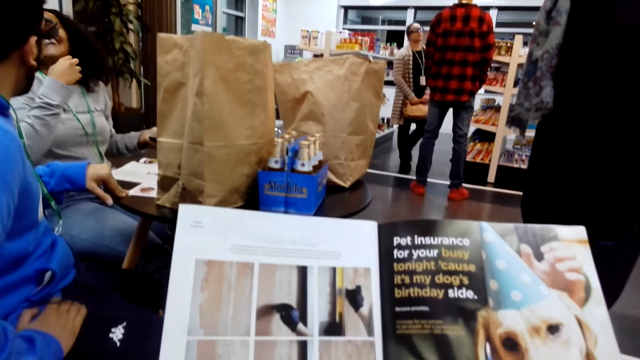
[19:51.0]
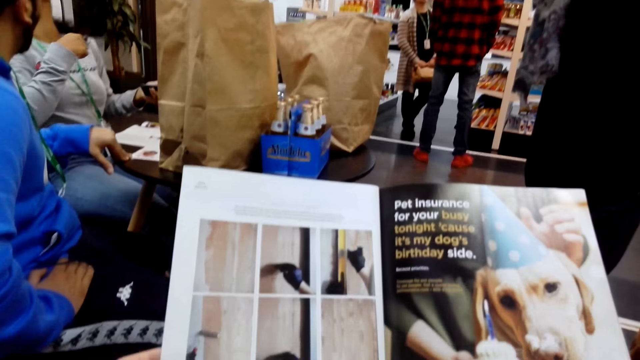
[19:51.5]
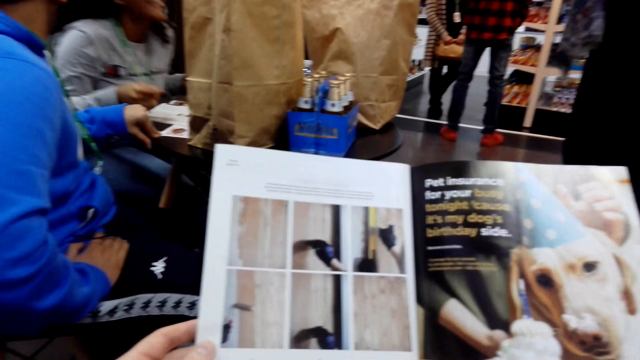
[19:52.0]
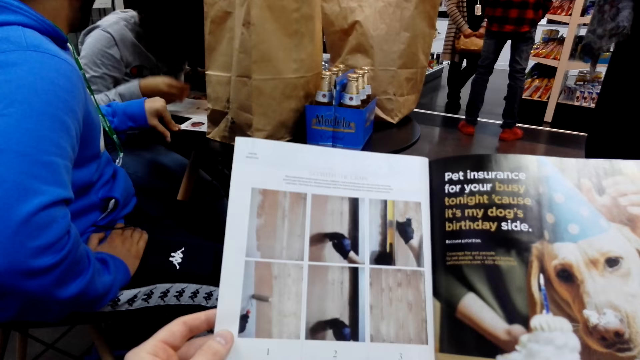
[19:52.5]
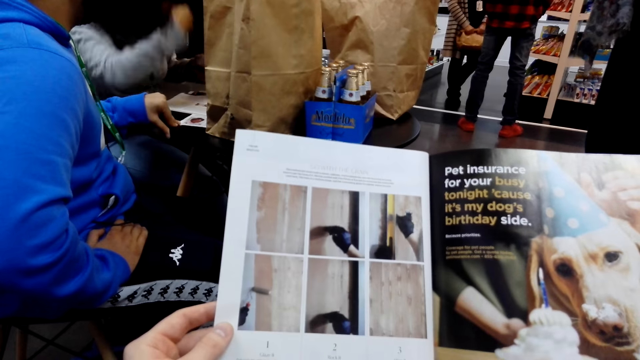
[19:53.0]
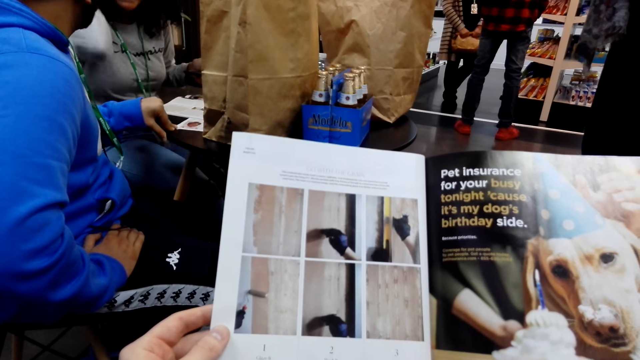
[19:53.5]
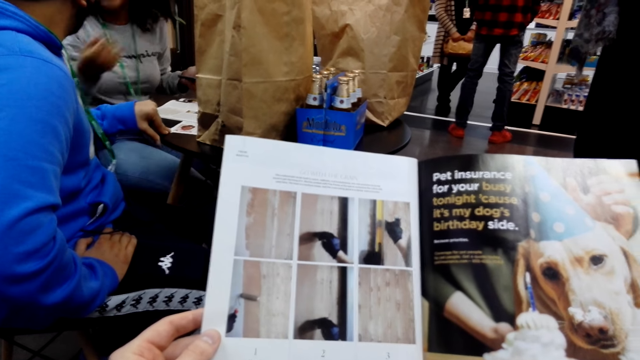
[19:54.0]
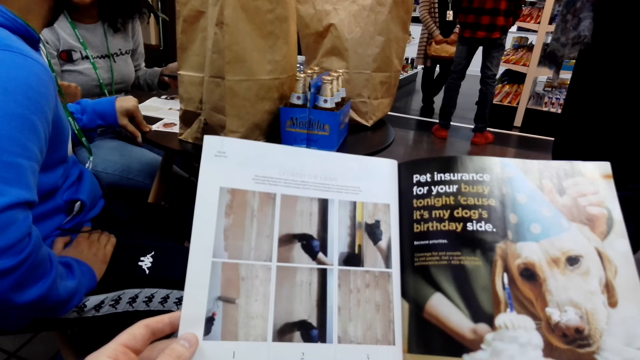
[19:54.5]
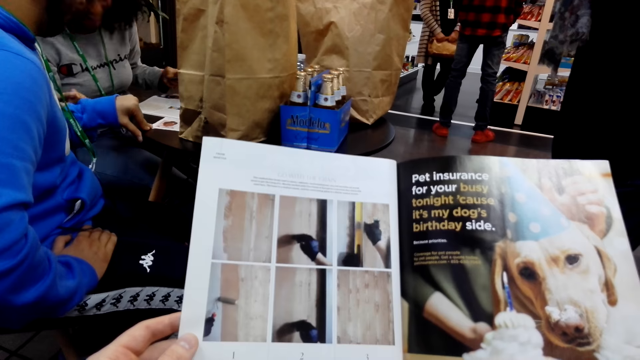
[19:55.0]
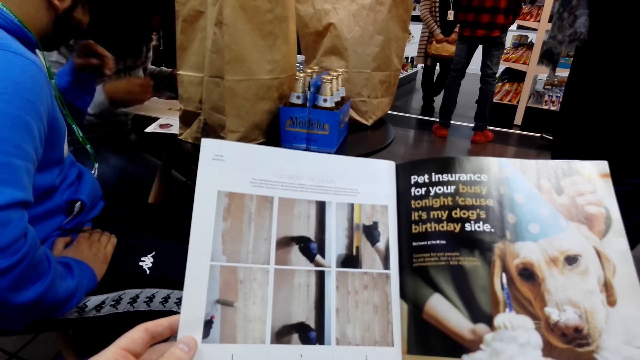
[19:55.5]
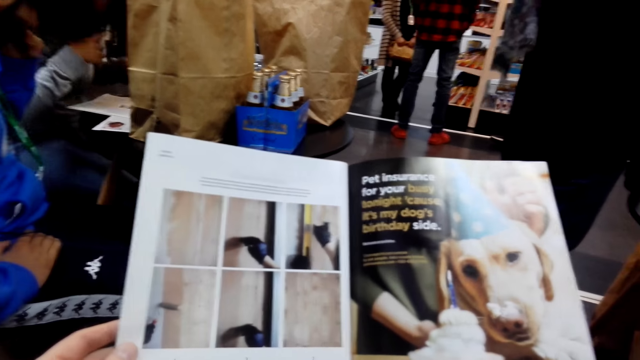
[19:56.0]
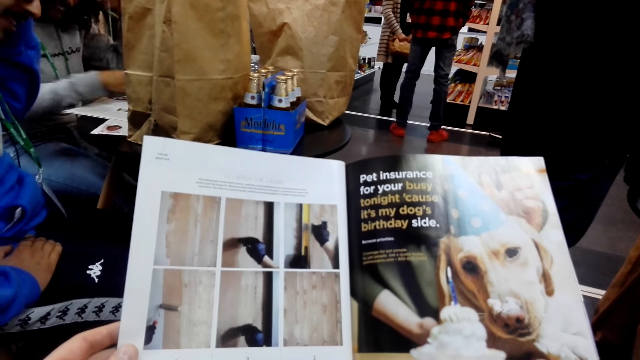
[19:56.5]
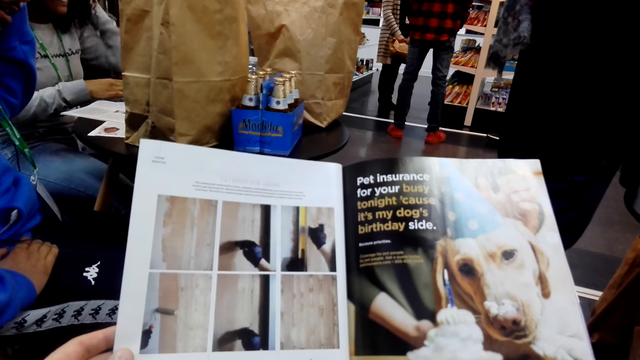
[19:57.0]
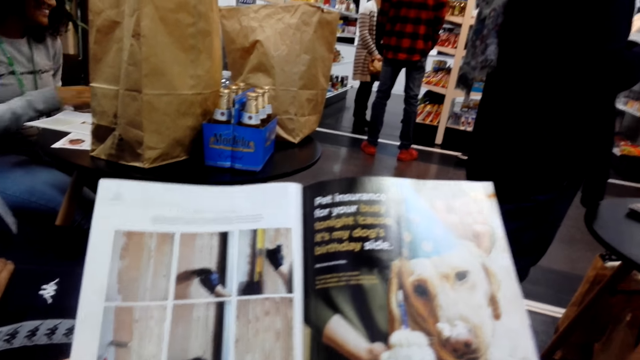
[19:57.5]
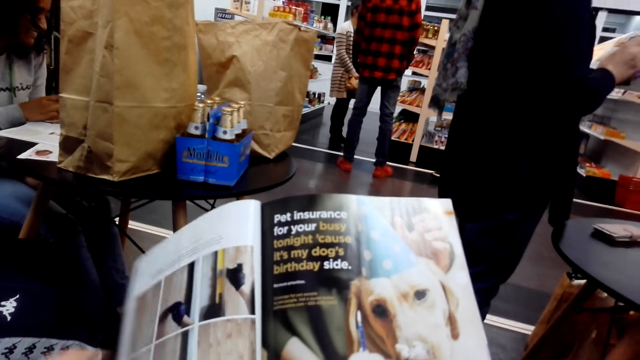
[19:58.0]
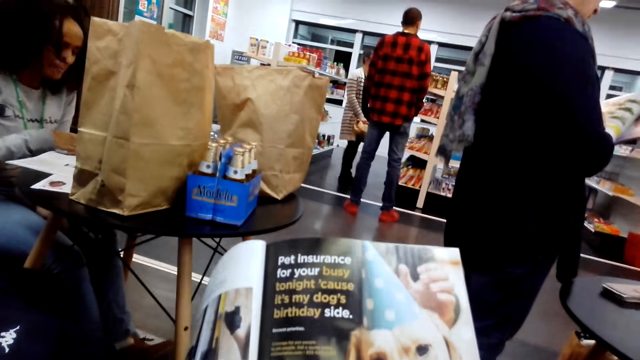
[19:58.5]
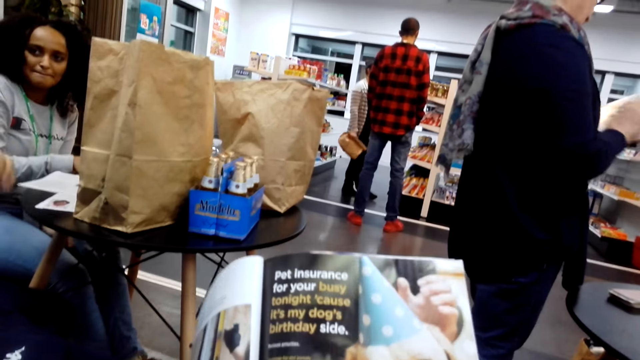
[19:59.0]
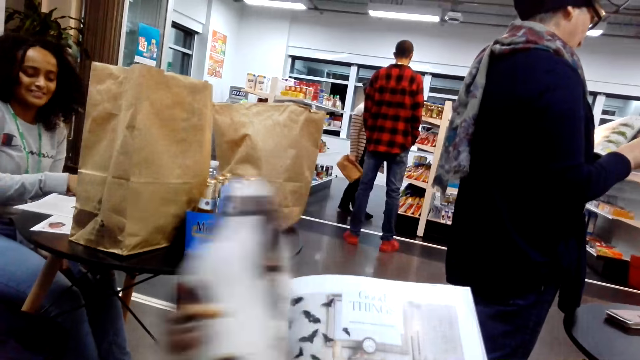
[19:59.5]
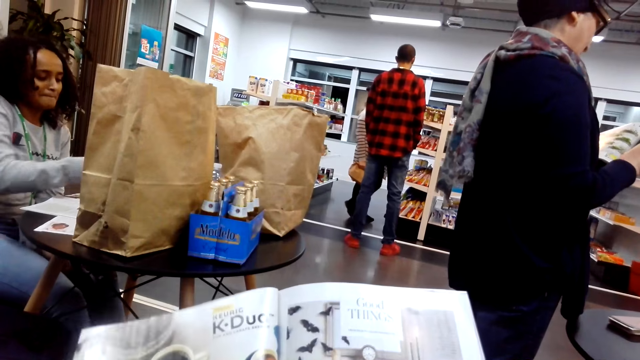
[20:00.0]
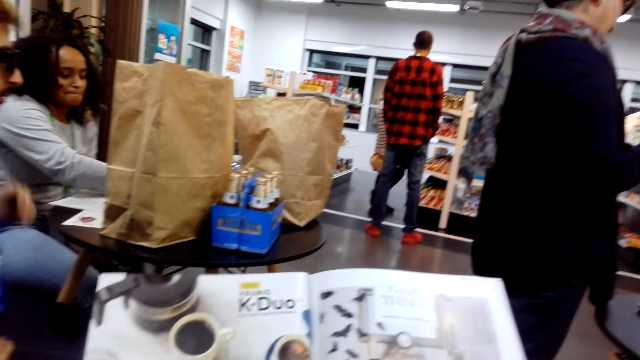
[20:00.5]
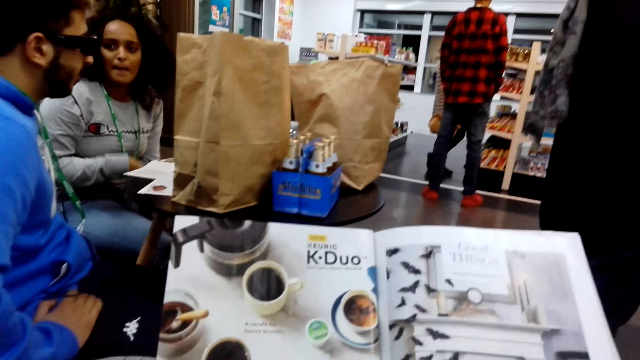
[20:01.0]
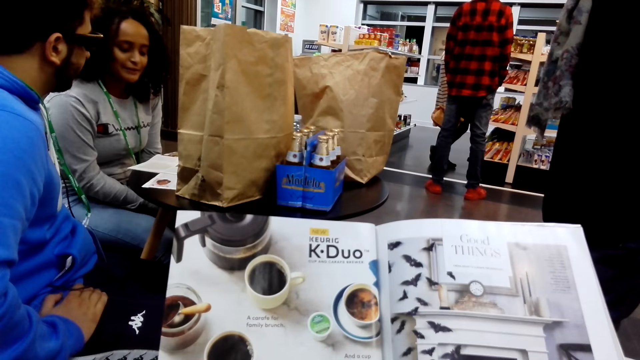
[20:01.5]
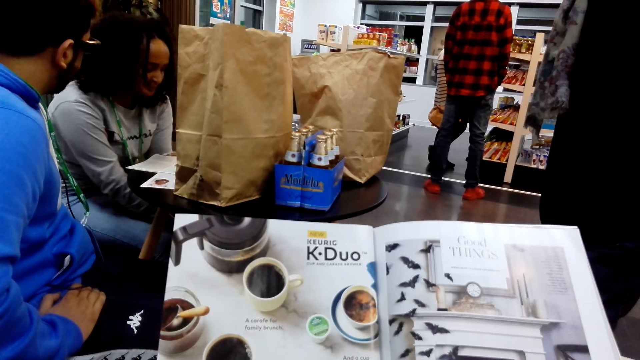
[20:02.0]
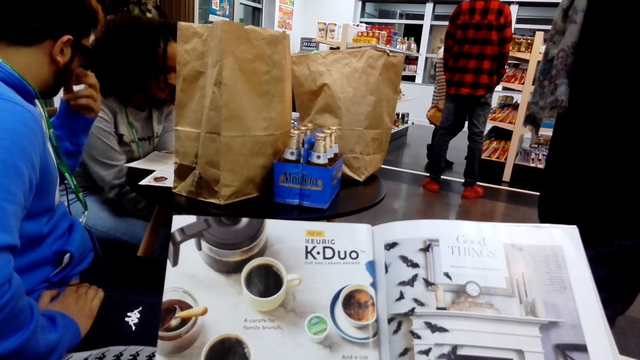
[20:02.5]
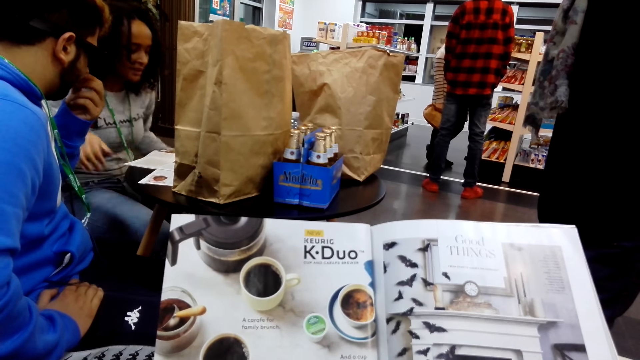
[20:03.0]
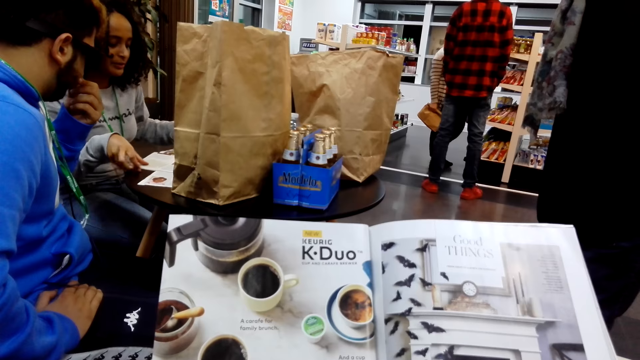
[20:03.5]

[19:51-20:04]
The camera wearer reads the book. A woman laughs with a man. The camera wearer opens a page on the book. They read the book.

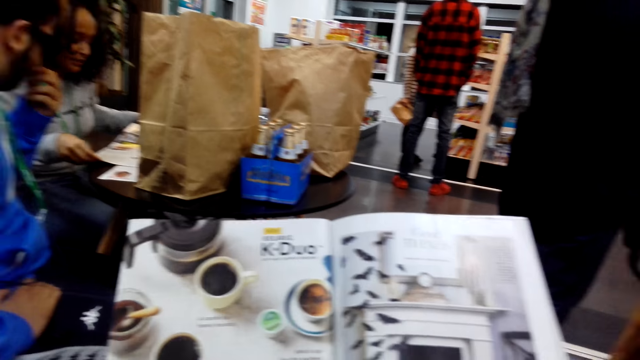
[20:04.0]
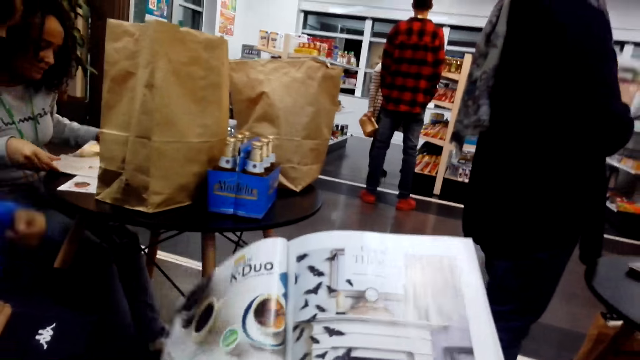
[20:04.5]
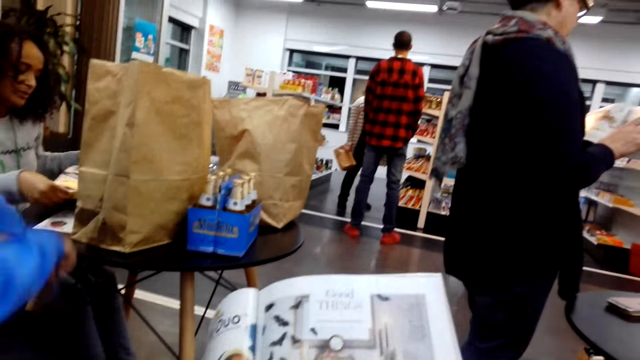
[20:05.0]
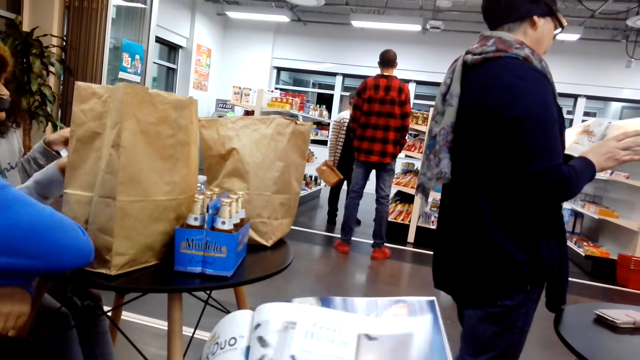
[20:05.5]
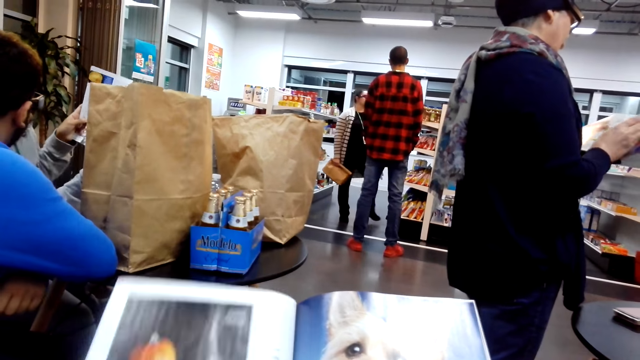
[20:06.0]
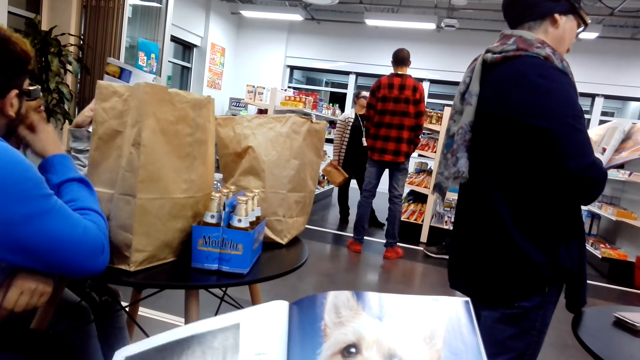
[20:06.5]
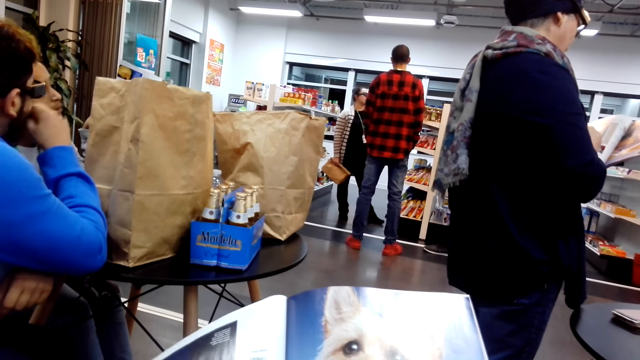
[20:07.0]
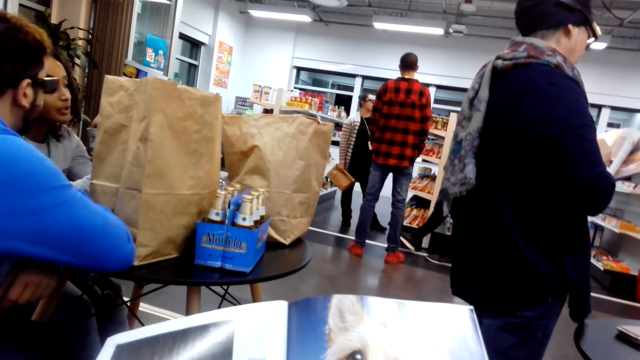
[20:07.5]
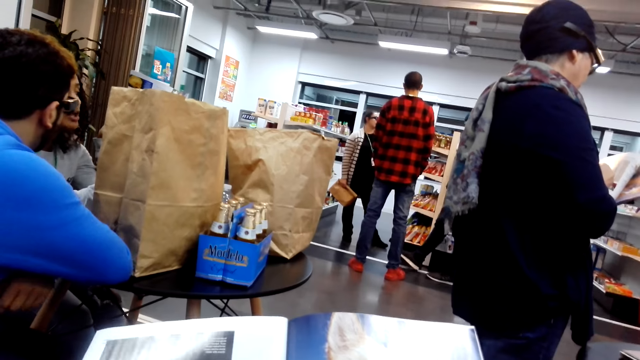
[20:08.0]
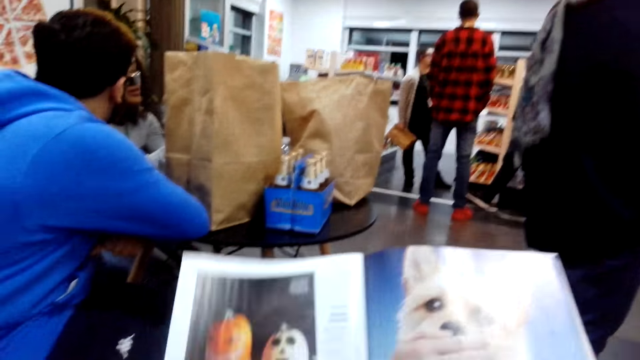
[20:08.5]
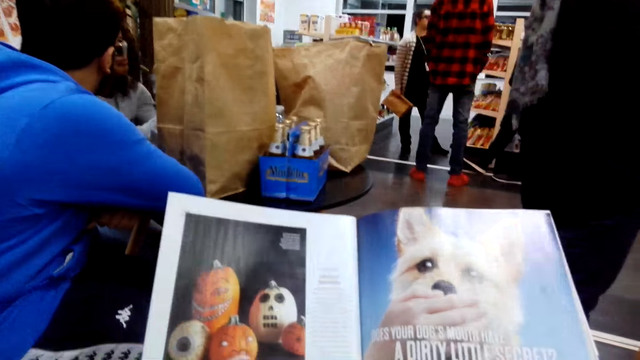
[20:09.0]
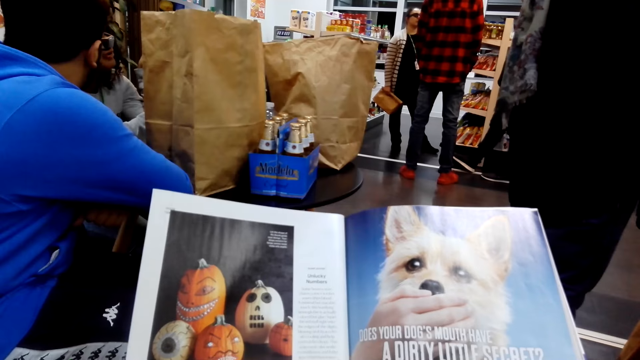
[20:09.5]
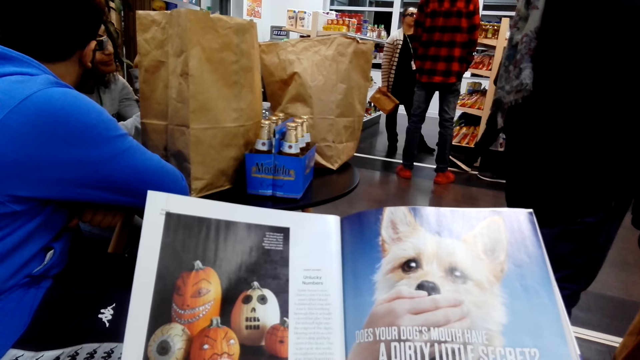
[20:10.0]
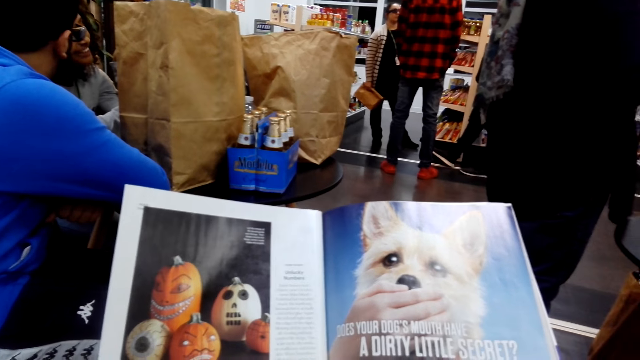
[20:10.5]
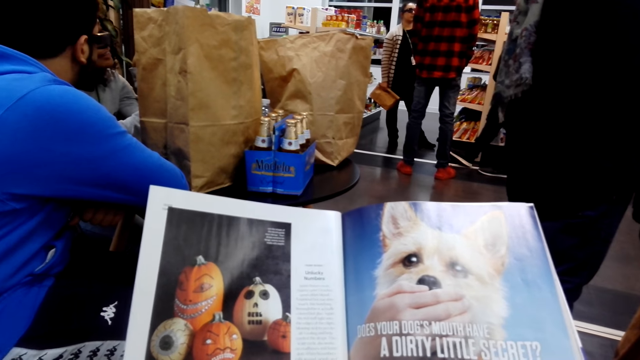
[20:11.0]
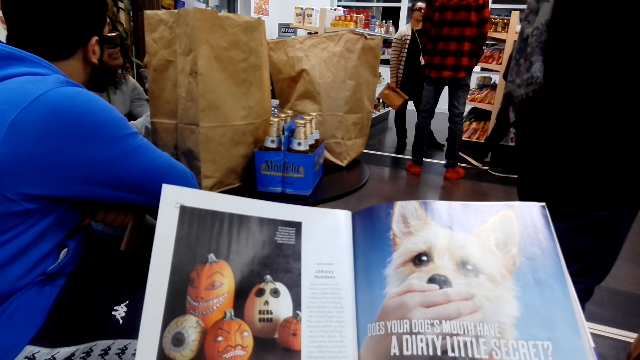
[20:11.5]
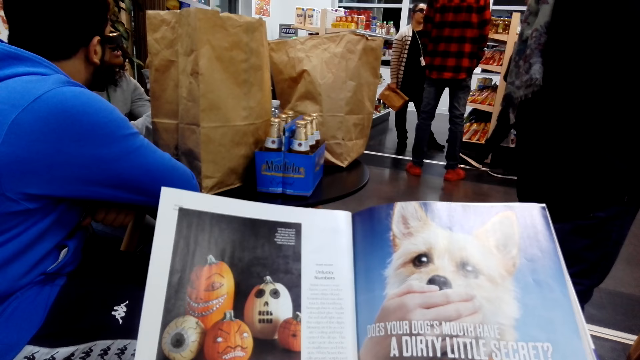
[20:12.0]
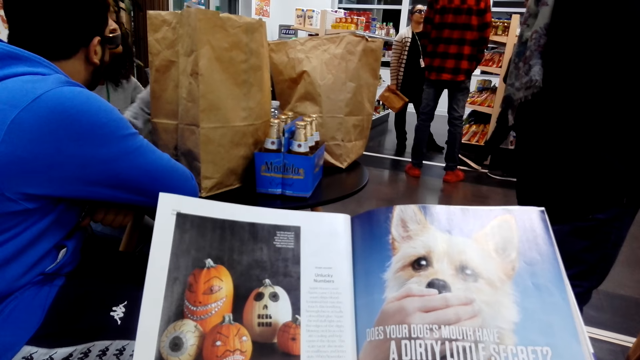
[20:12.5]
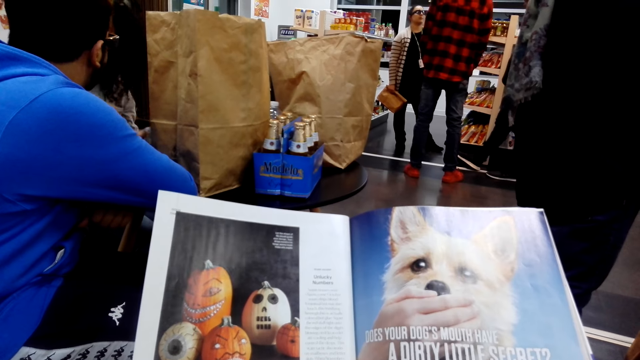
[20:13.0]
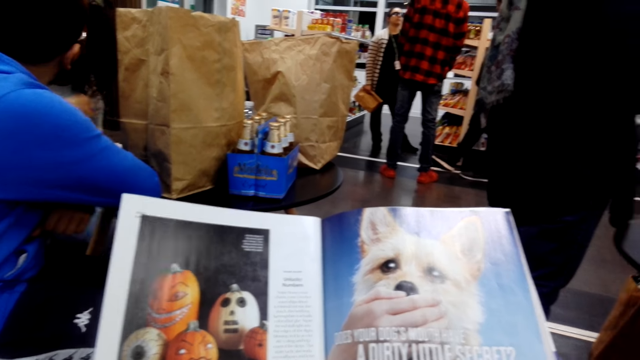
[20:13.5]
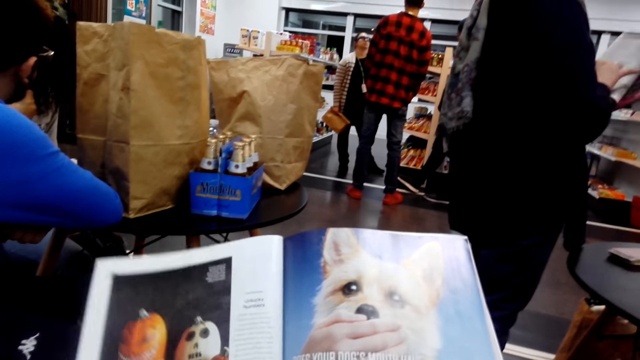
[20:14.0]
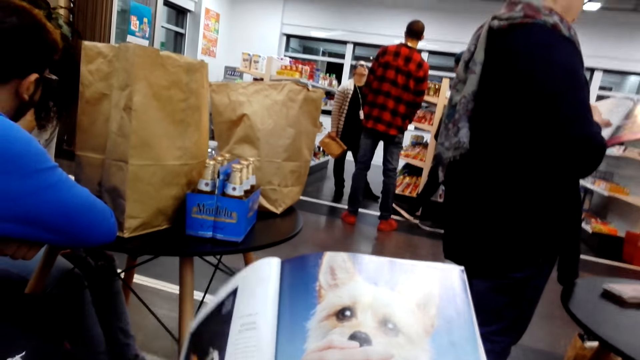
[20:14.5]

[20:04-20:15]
A woman pulls the book. The camera wearer opens the next page on the book. They read the book.
